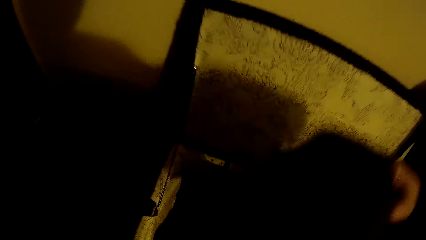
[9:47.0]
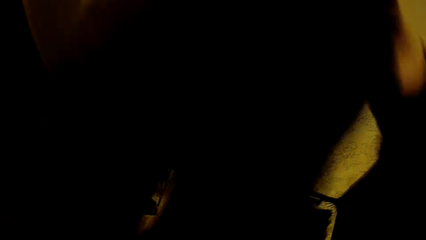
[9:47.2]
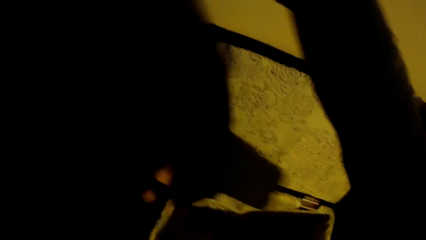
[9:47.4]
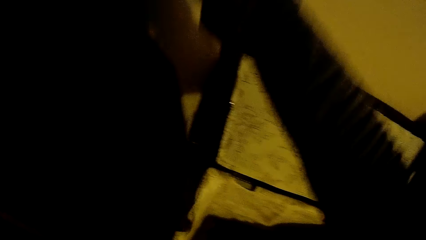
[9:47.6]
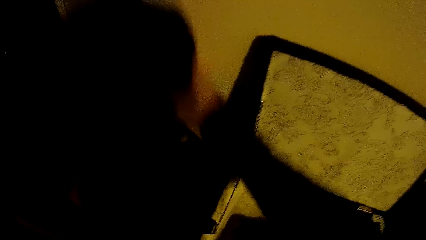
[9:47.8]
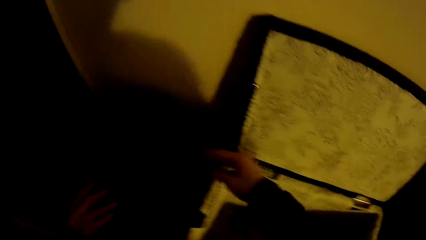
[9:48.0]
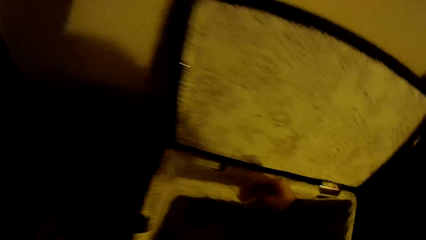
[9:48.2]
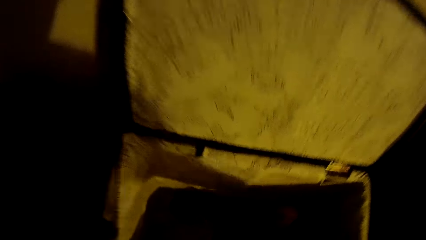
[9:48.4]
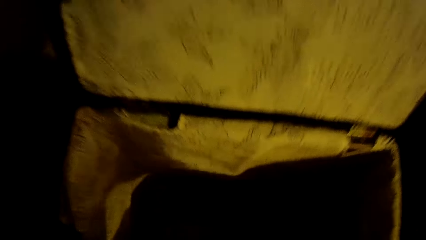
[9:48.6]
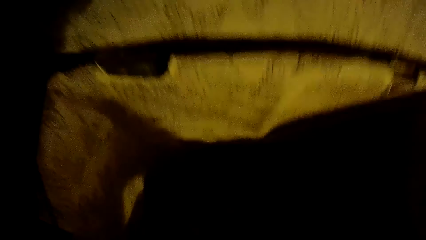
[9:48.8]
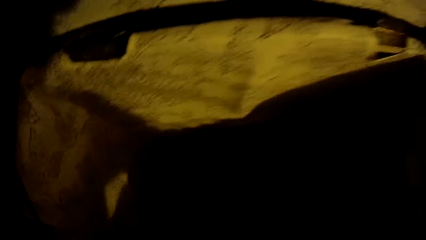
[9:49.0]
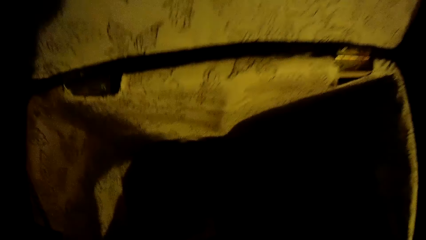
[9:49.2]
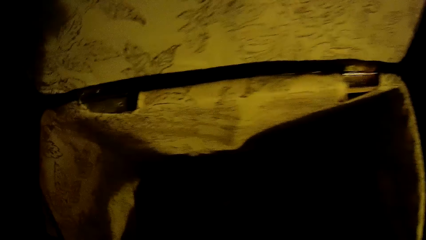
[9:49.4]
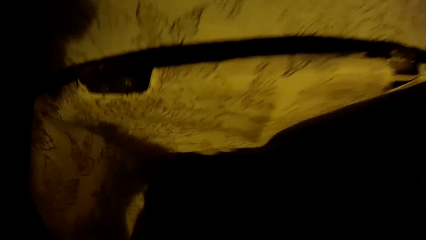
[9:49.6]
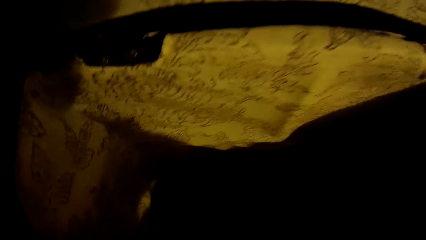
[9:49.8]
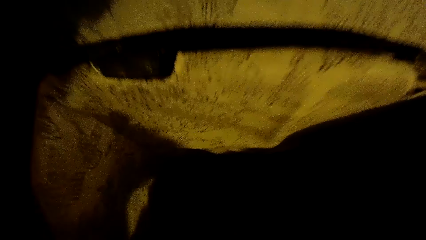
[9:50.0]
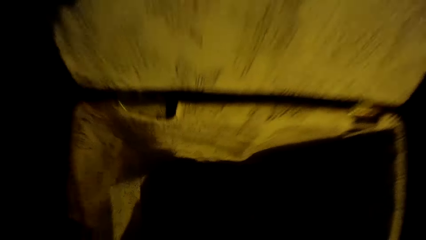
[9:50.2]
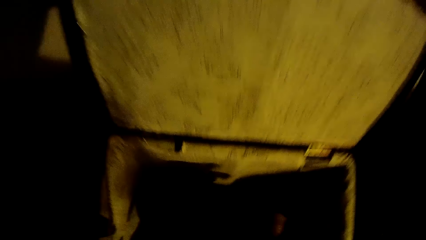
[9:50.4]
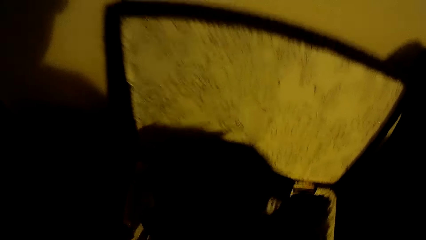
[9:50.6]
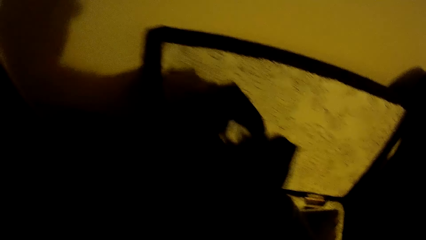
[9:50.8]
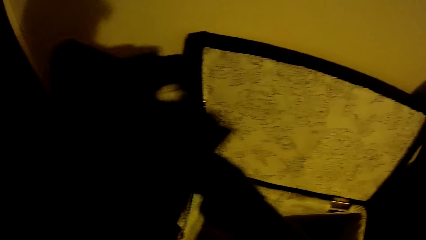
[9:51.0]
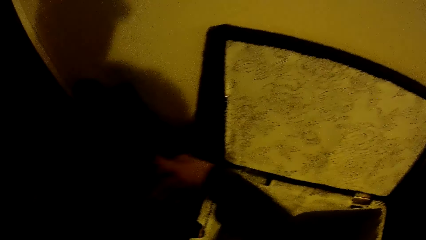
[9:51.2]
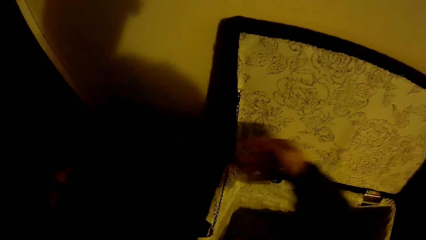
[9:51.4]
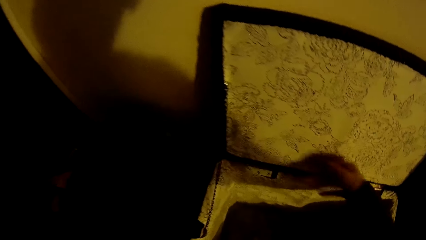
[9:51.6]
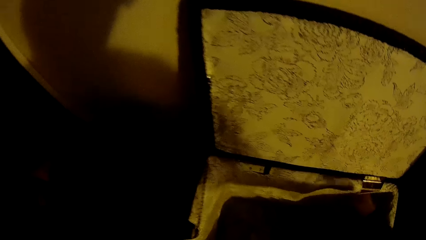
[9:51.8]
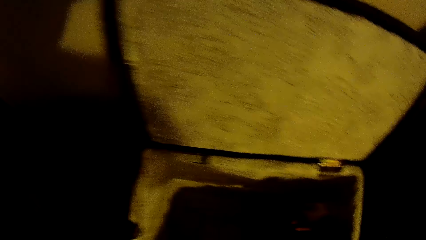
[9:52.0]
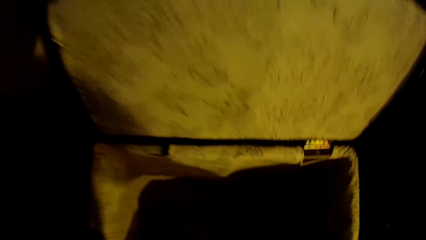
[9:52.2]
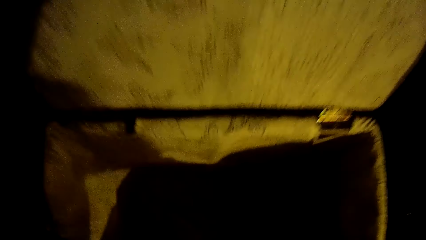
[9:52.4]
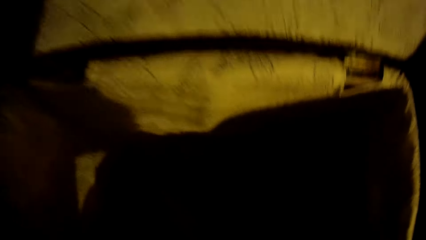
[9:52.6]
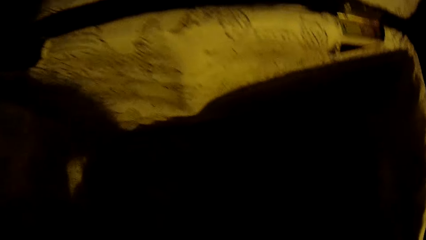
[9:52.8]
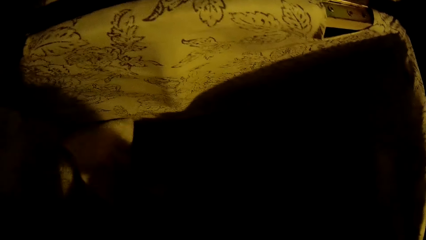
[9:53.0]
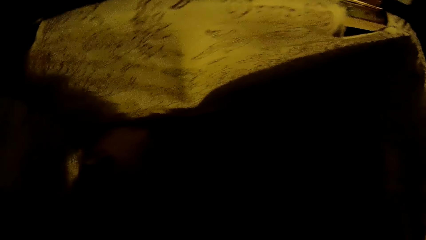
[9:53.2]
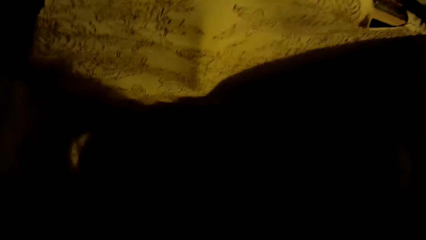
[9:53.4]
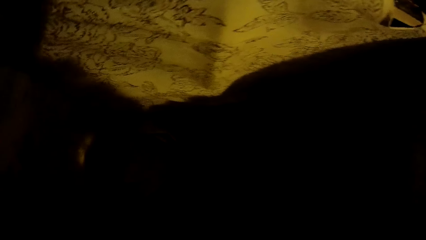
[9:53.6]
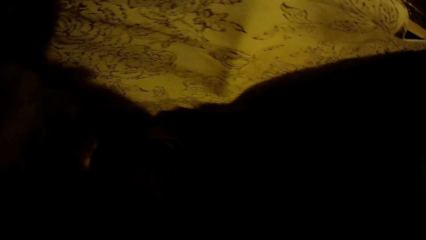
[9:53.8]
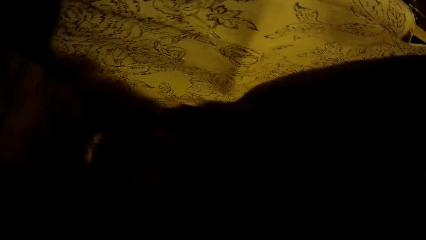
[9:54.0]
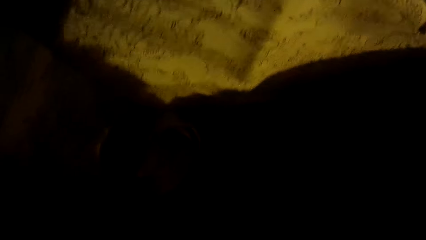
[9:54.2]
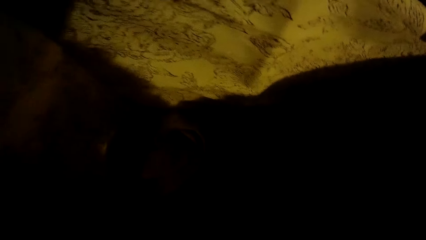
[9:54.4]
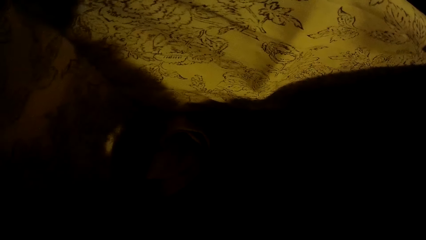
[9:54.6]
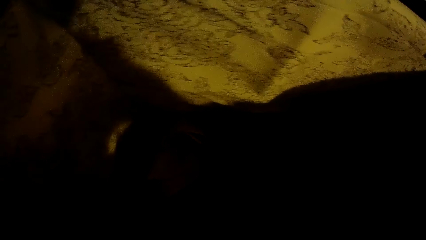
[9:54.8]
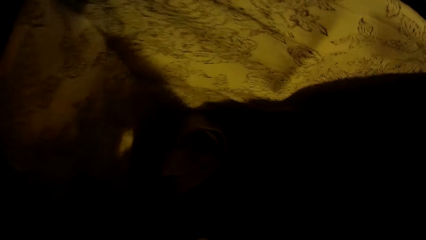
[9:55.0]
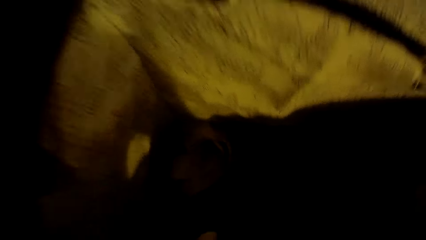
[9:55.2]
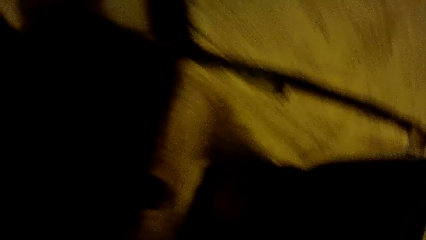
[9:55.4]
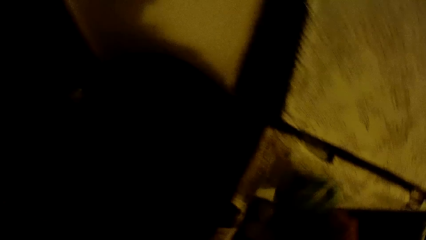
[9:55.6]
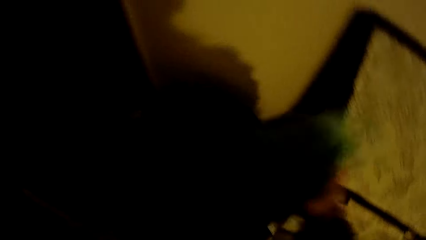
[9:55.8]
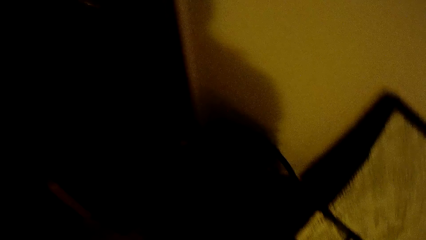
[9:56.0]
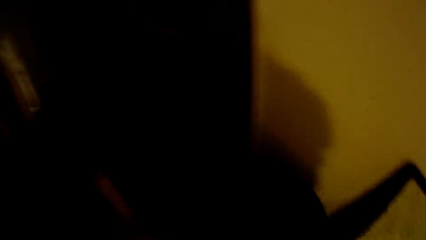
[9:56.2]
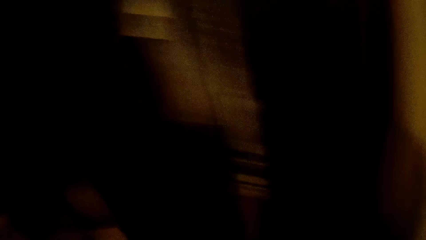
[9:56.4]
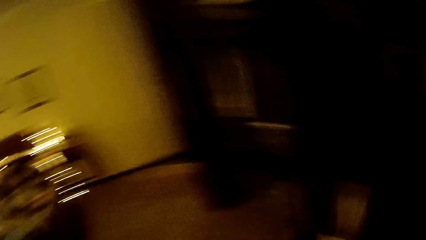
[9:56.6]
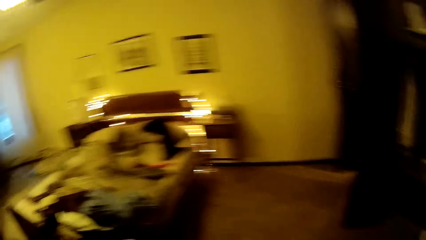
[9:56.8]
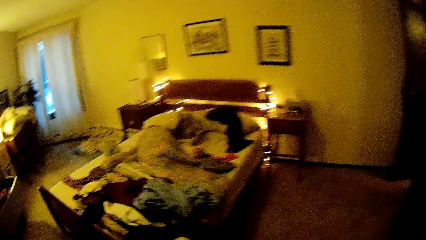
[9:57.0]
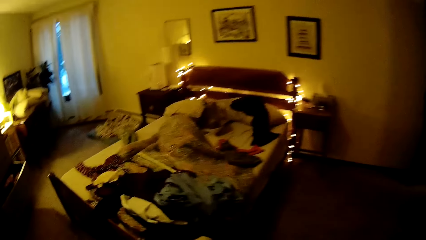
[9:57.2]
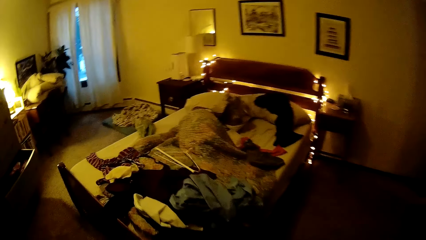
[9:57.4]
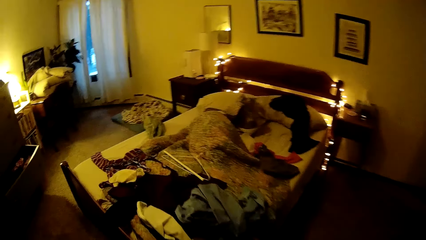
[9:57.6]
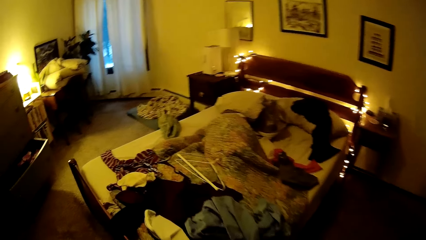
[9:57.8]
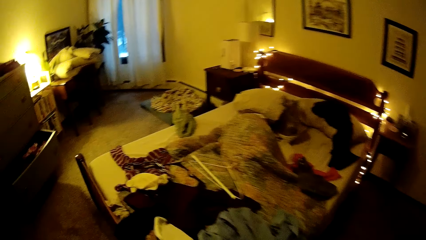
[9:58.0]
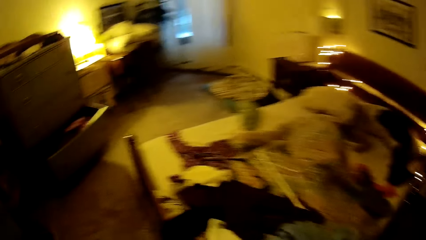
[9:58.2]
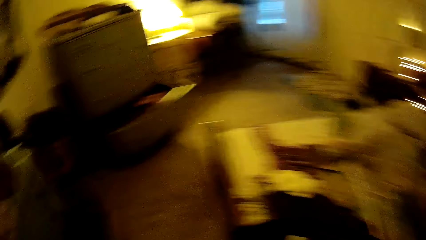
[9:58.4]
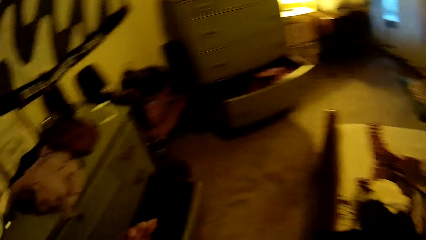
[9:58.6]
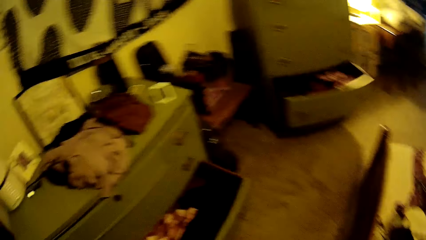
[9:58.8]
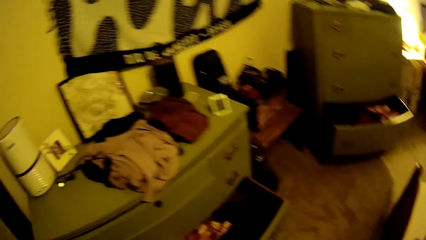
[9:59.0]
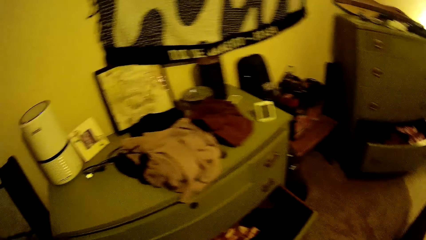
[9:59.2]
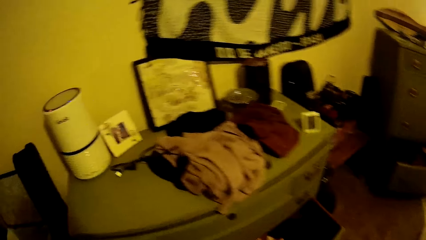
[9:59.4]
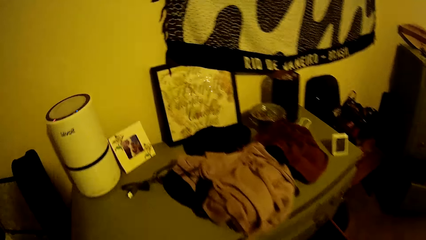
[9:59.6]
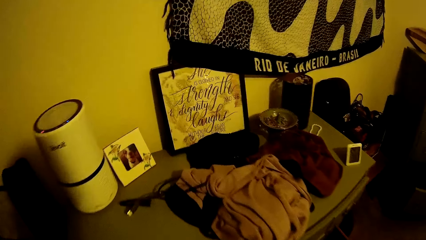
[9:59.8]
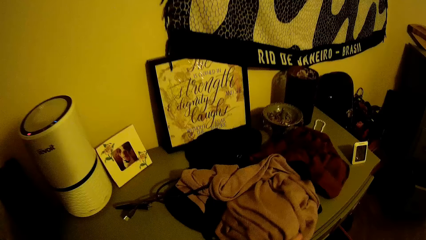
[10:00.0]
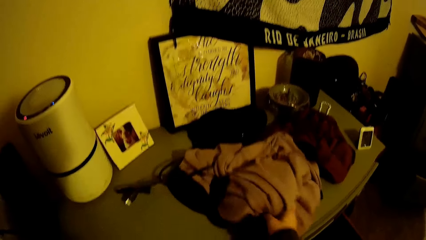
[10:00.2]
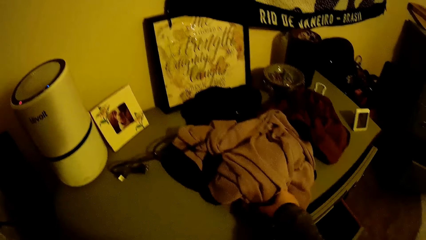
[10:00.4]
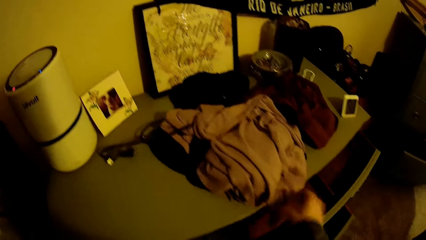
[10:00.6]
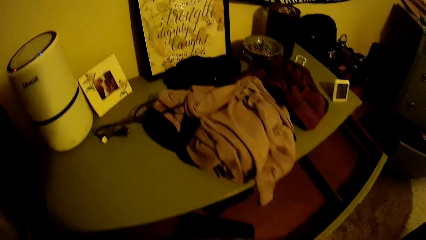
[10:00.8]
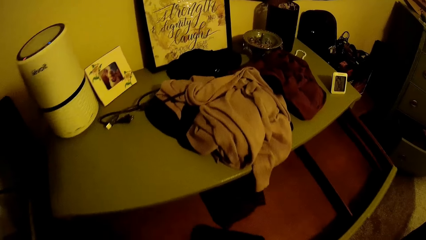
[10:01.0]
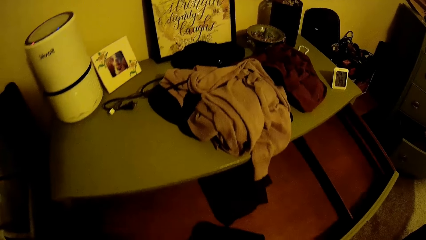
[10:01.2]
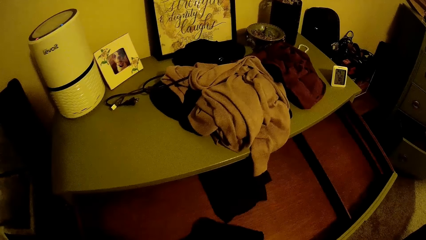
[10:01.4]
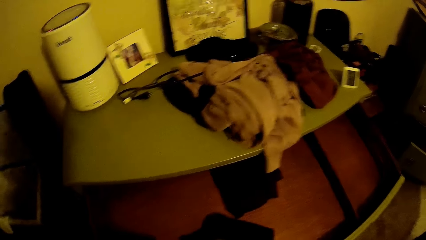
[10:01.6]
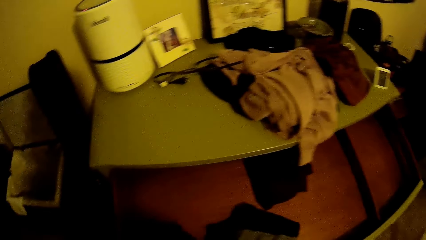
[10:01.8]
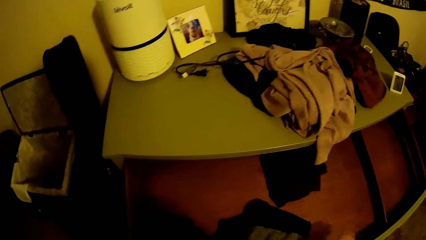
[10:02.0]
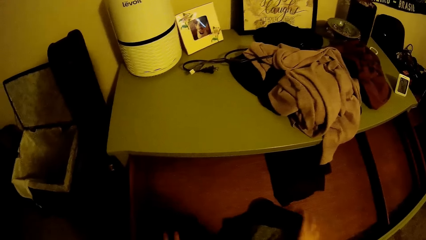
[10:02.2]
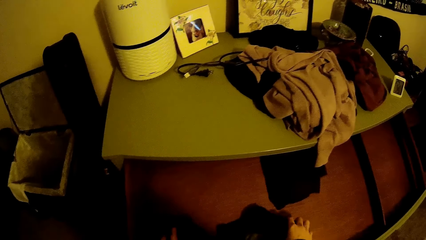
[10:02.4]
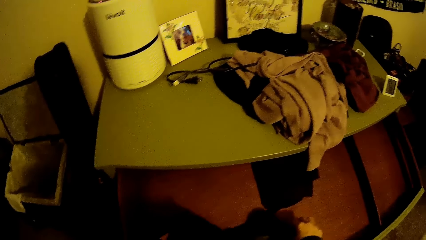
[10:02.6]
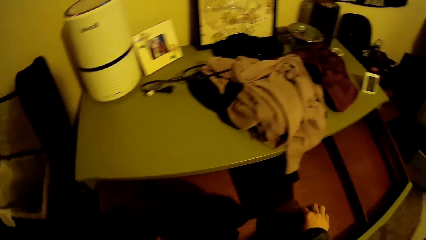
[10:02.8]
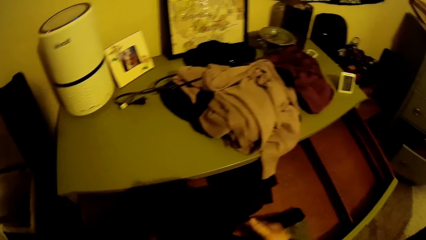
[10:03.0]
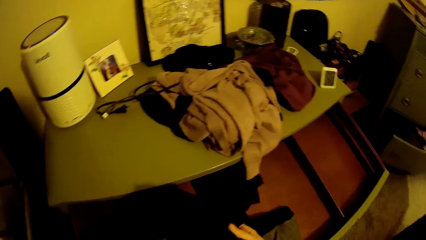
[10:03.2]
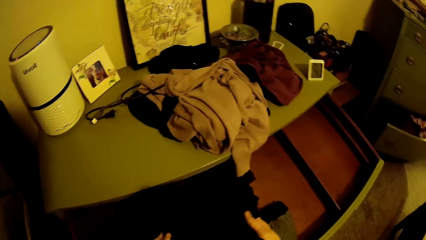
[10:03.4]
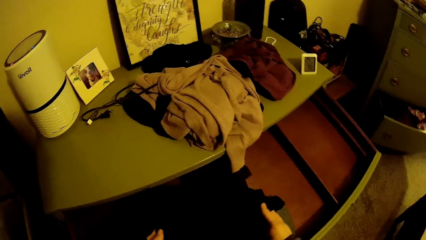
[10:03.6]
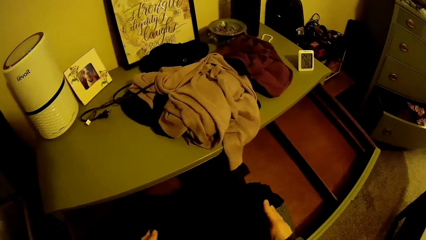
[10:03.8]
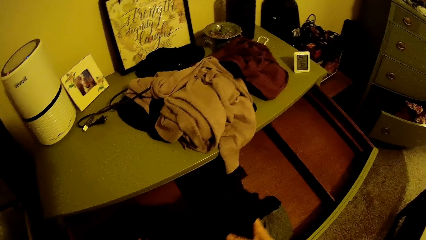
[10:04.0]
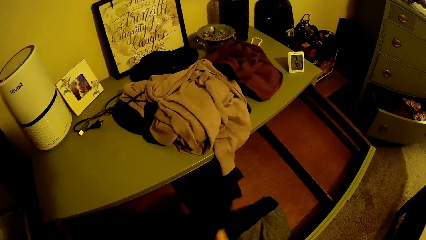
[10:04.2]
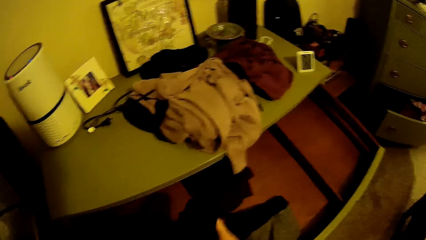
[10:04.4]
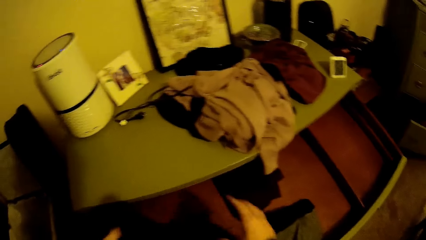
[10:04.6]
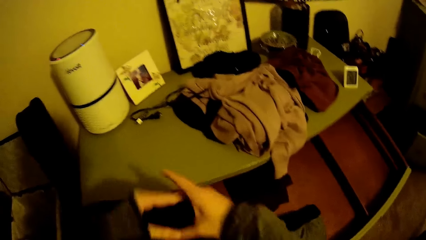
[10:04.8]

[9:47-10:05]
The camera wearer picks up a cloth from a box or bag with her right hand. She drops the cloth into the black basket with her right hand. She picks up a cloth from the box with her right hand. She drops the cloth into the black basket with her right hand. She picks up a green cloth from the box with her right hand. She drops the green cloth into the black basket with her right hand. She pulls the cloth slightly. She opens the topmost section of the drawer with her right hand. She pulls something. She picks up a black cloth from the drawer with both her hands. She holds the cloth.
